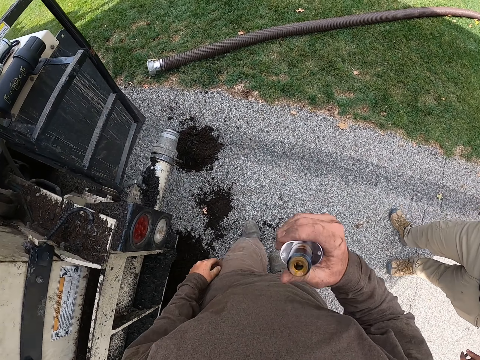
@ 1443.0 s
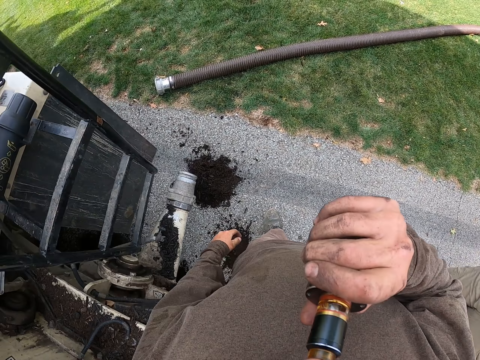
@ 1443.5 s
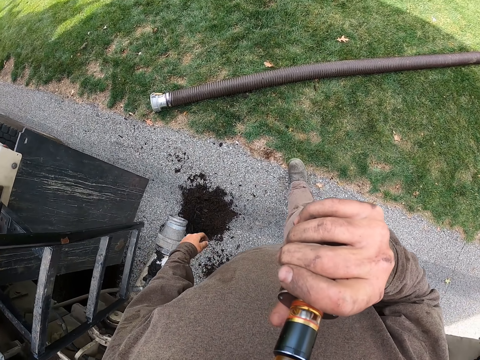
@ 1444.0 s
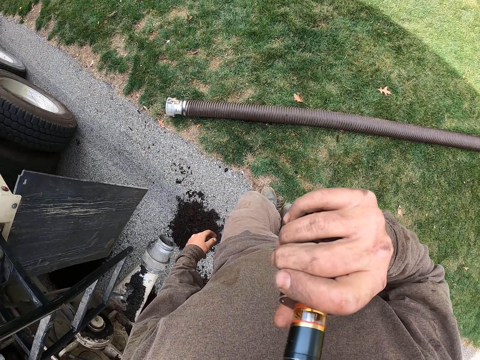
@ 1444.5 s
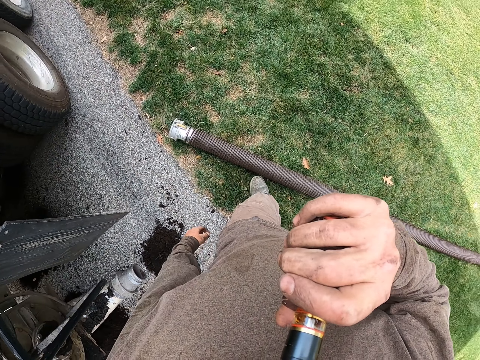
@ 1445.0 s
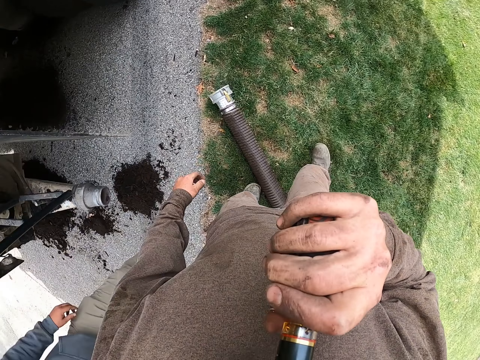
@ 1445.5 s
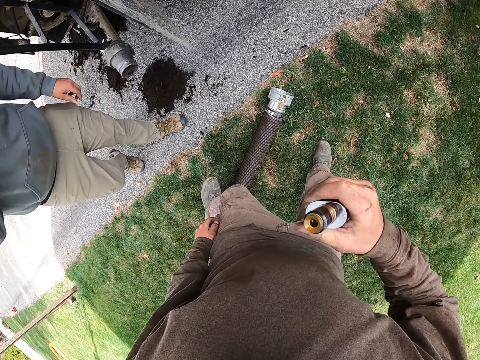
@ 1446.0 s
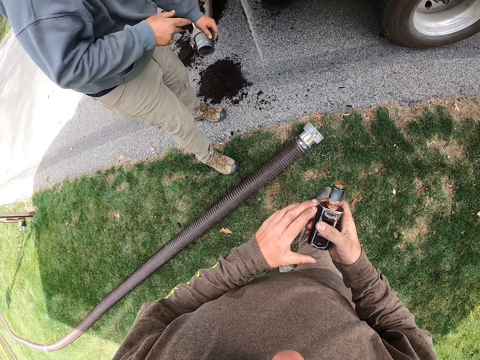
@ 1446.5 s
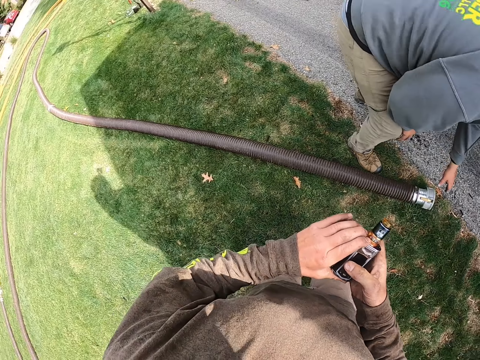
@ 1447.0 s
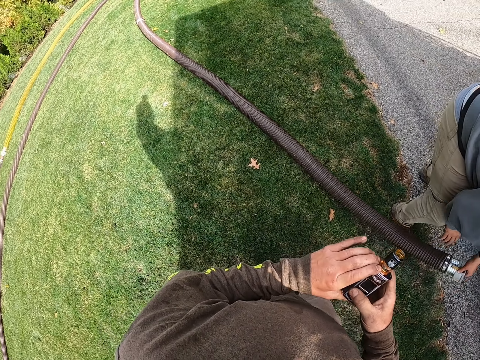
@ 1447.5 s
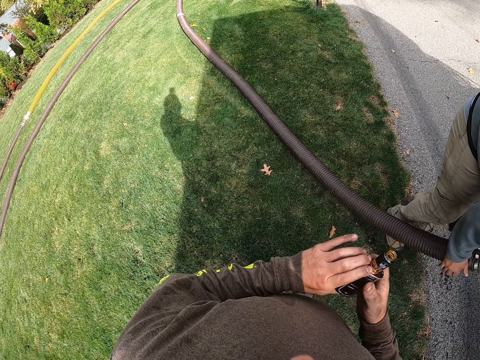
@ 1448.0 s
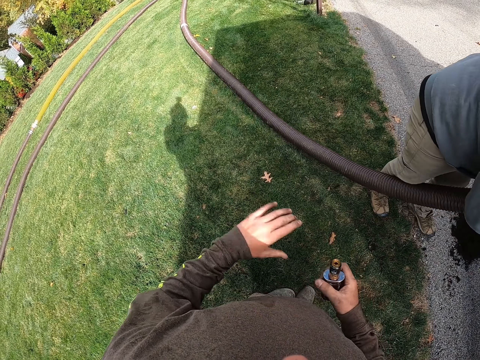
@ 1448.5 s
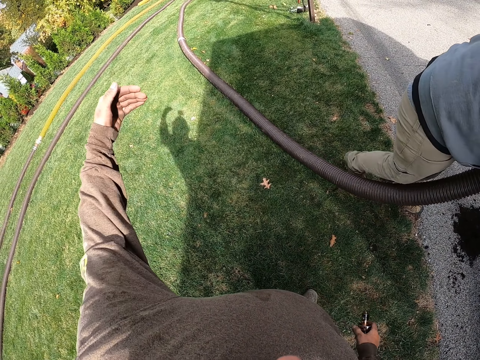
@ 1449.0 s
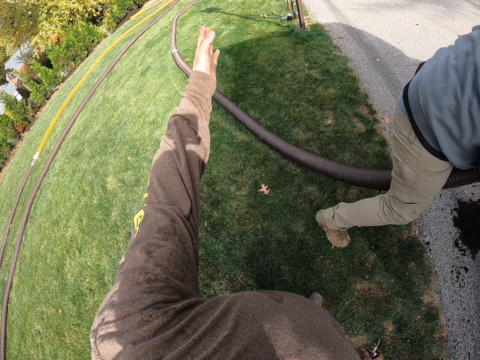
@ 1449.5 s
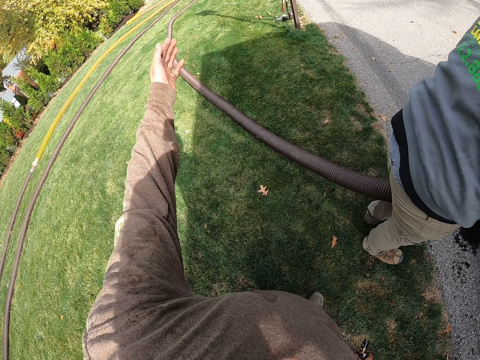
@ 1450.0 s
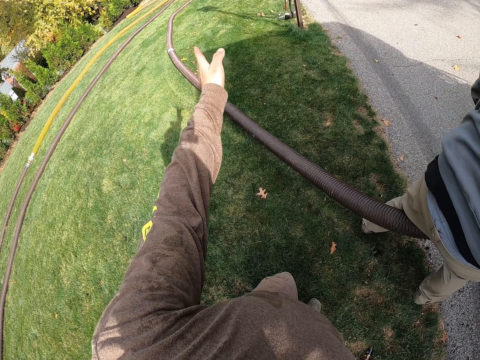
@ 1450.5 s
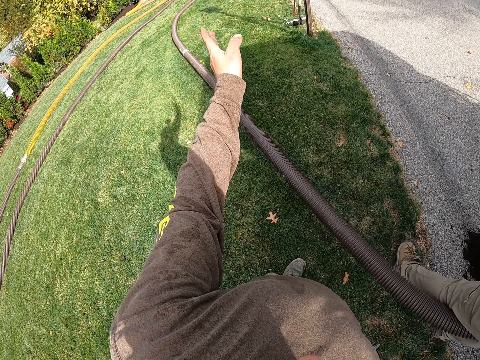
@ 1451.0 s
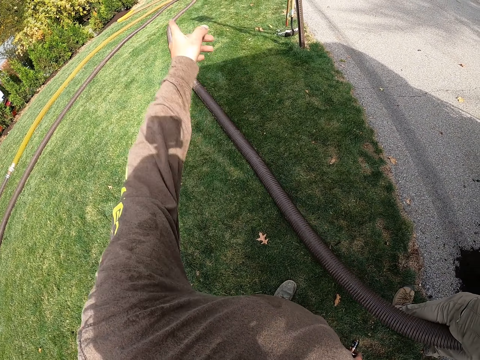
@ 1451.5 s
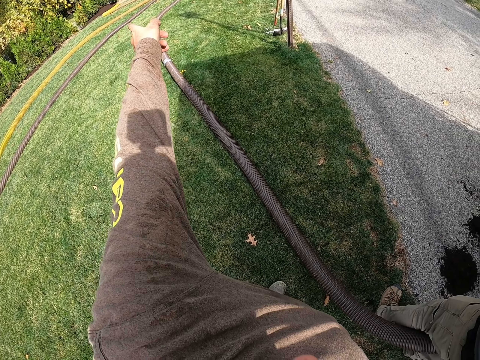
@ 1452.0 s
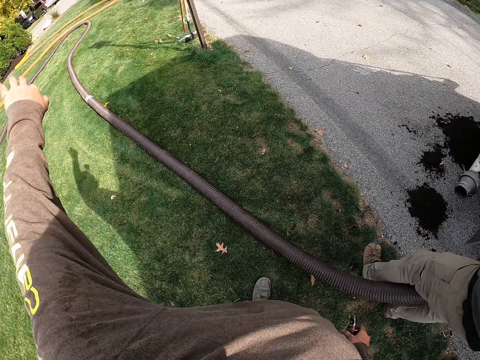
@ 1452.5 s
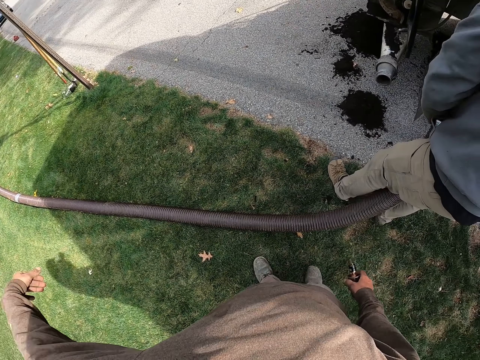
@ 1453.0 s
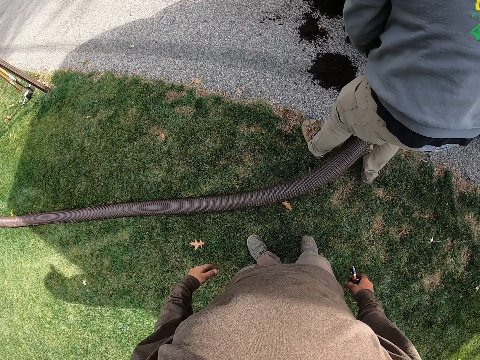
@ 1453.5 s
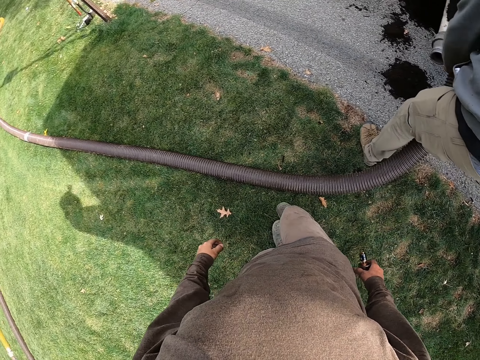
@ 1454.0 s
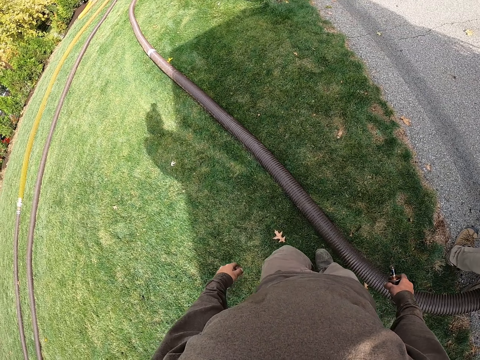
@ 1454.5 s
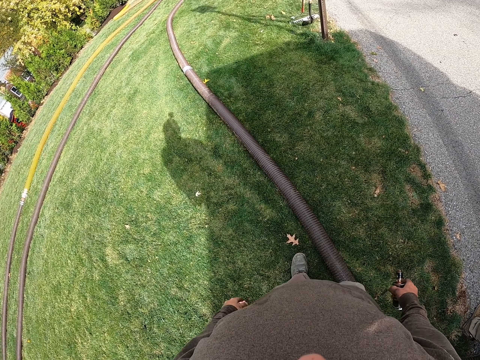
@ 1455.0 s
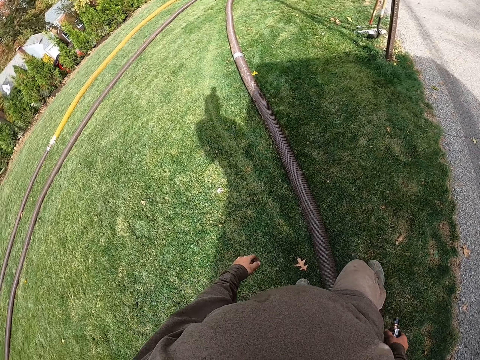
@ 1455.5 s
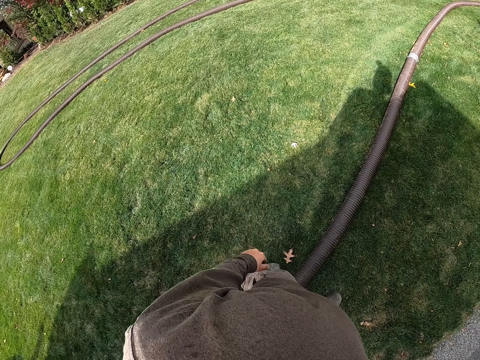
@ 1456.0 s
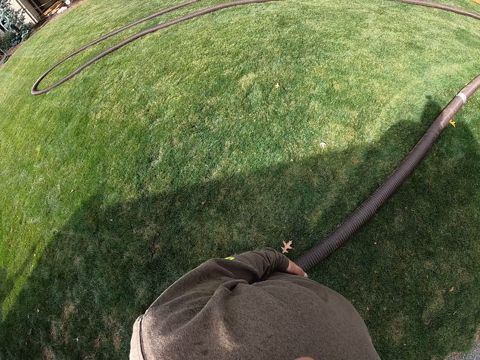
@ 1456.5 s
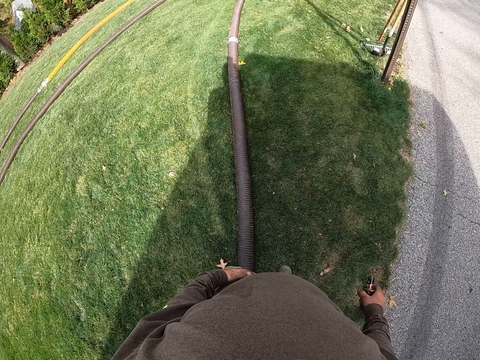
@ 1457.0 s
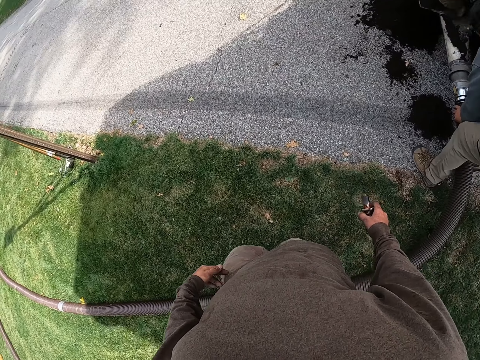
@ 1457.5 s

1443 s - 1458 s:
The camera wearer walks towards the pipe. They put the bottle in the mouth. They drink with the bottle. They stare near the pipe. They look at the manure suction pipe with a person. They gesture to the person with the left hand. They walk on the field. They look at the manure suction pipe with the person. They stand near the pipe.

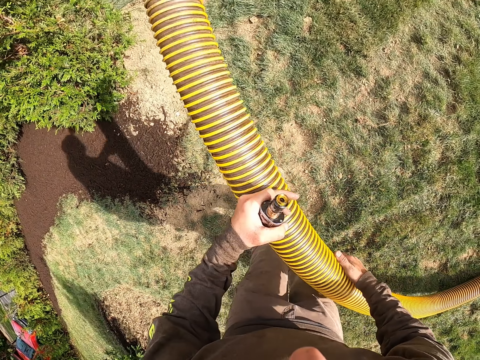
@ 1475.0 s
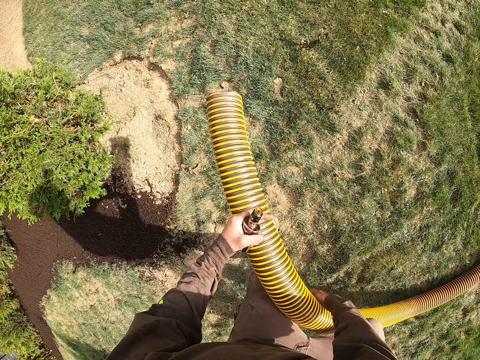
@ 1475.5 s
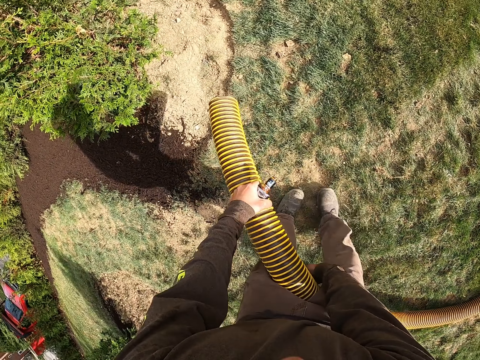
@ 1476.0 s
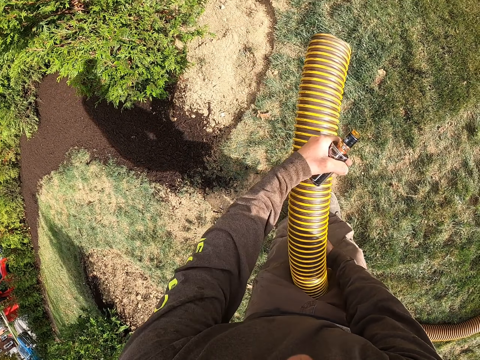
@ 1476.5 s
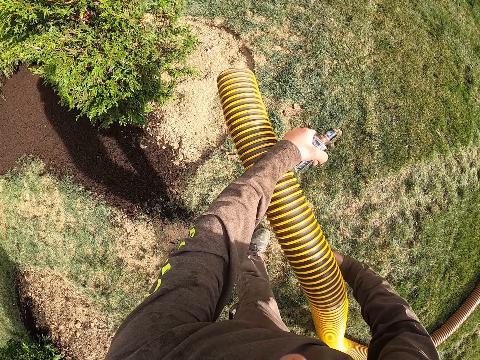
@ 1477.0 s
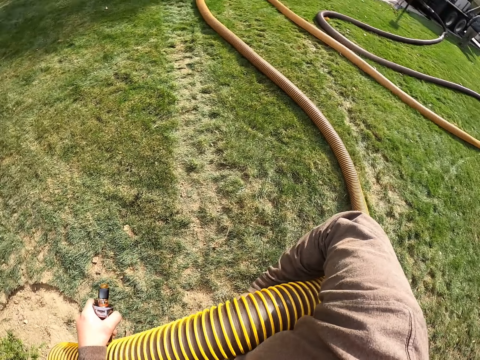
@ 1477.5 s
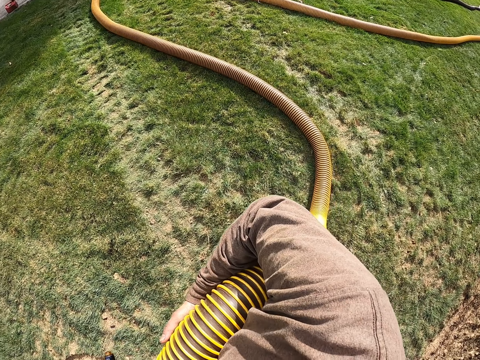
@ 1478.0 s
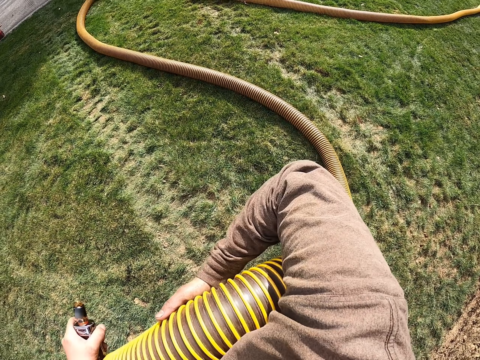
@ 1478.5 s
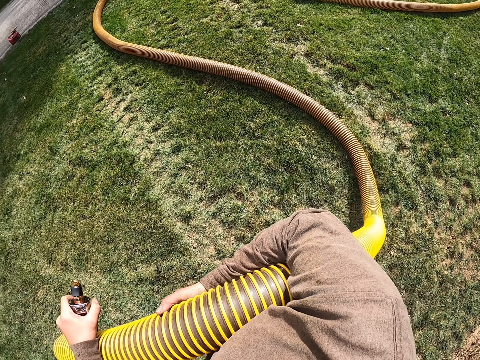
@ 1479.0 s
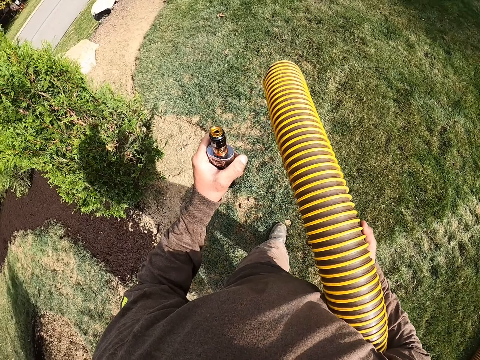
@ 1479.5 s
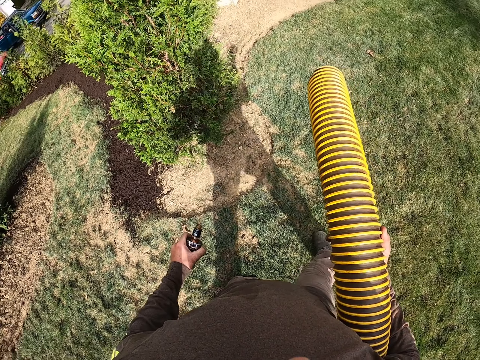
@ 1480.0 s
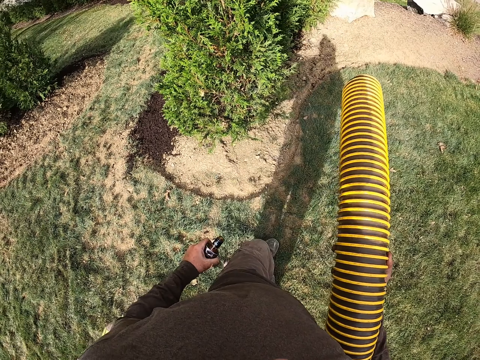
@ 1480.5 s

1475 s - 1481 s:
The camera wearer holds the manure suction pipe with the right hand. They put the manure suction pipe under the right hand. They walk on the field.

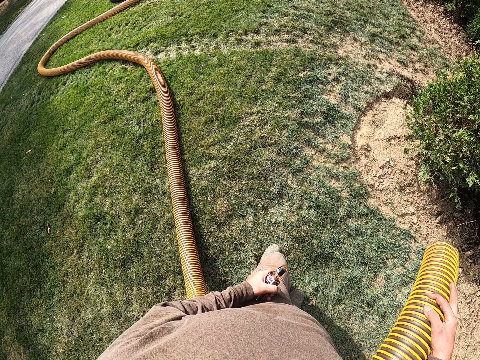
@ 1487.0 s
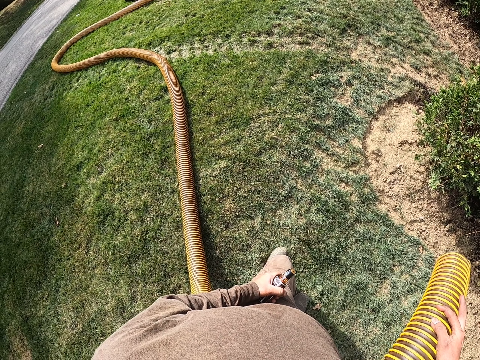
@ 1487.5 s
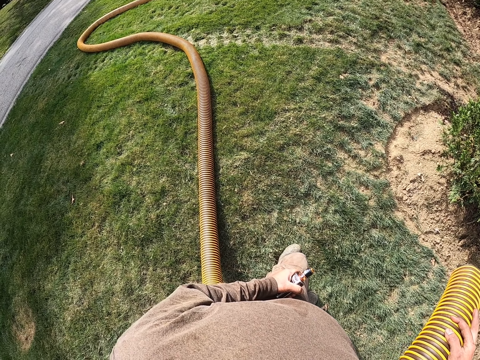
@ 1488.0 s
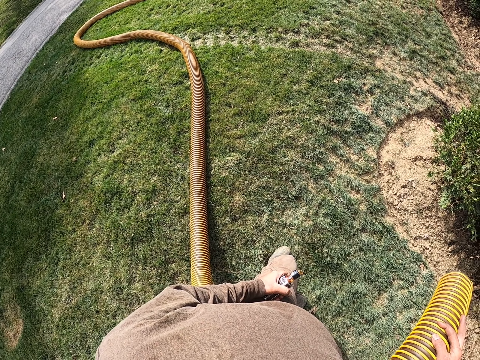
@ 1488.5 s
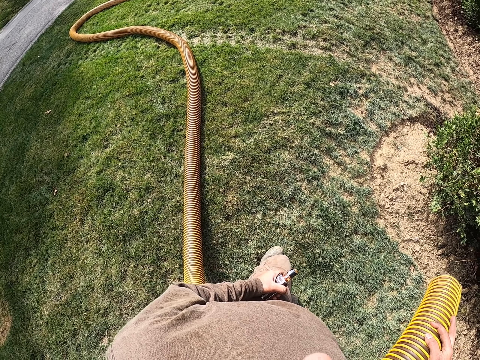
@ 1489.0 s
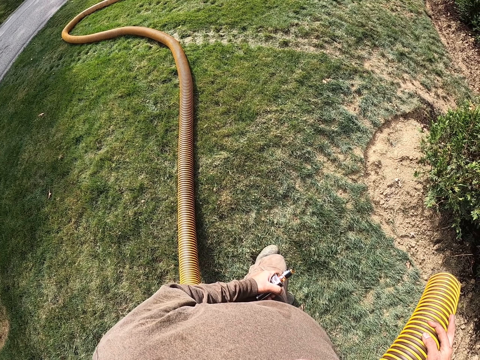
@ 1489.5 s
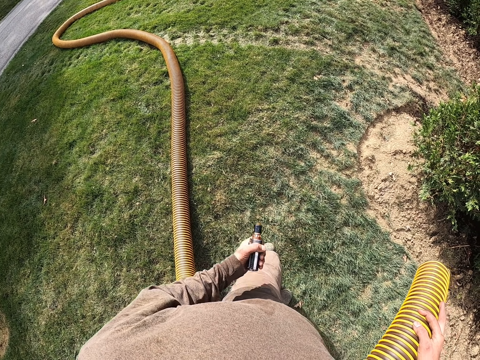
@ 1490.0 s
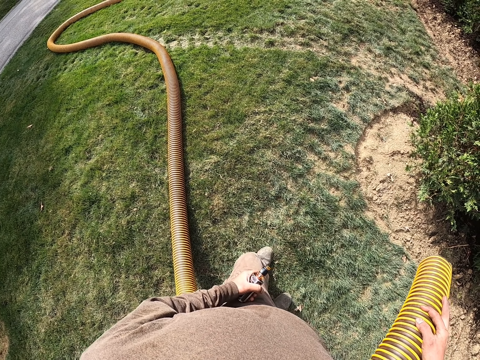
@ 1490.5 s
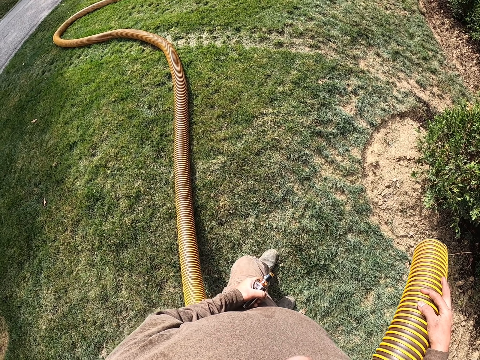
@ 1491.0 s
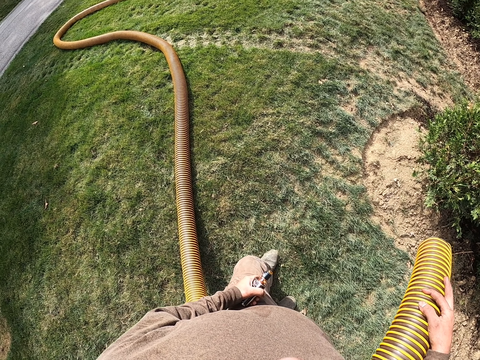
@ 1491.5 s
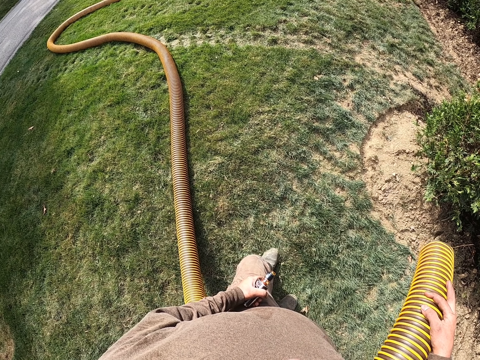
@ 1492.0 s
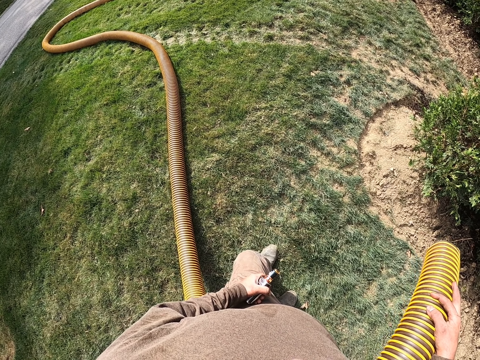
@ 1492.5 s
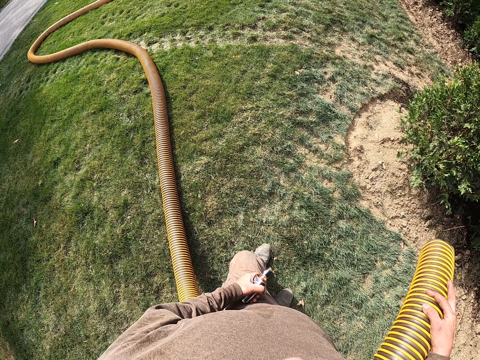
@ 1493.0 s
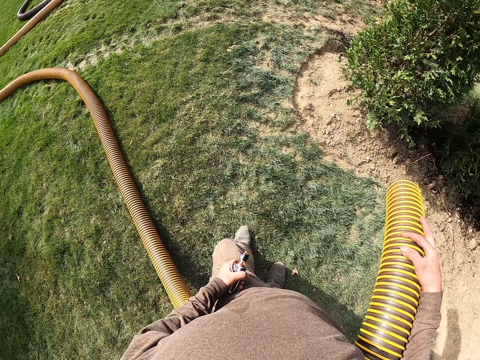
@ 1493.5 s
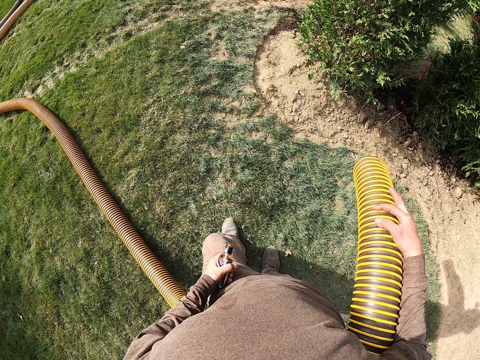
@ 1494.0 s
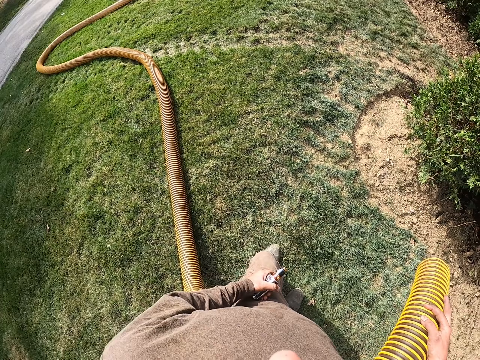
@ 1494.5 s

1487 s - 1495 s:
The camera wearer holds the manure suction pipe with the right hand. They look at the grass. They hold the bottle with the left hand.
